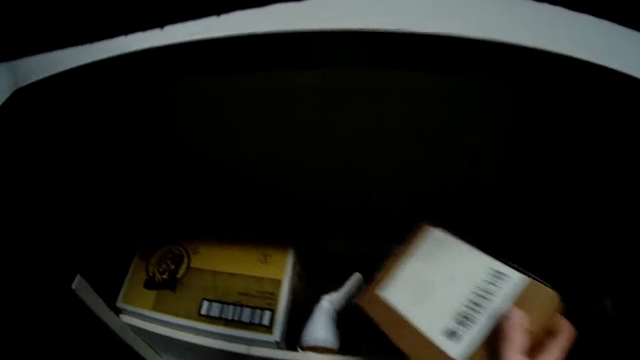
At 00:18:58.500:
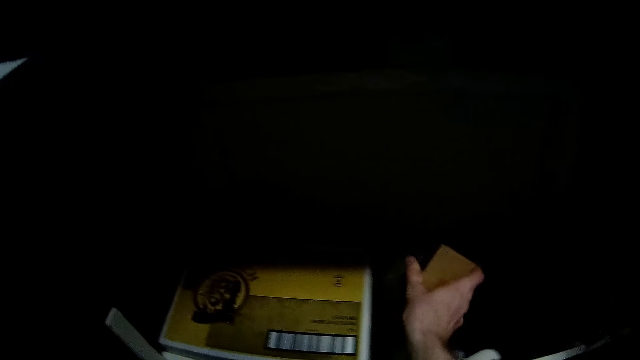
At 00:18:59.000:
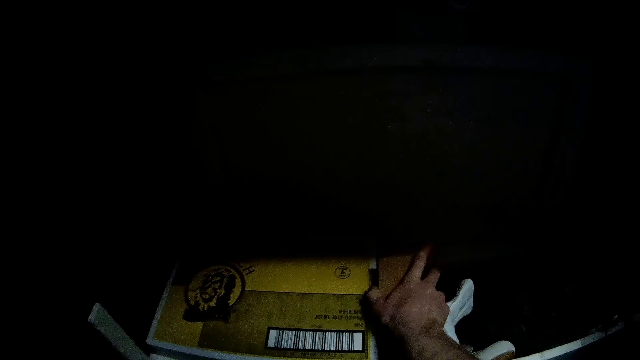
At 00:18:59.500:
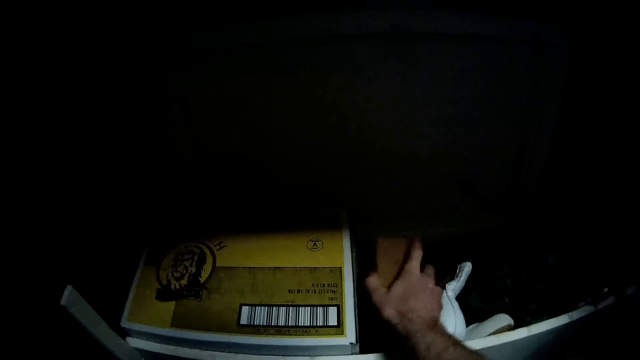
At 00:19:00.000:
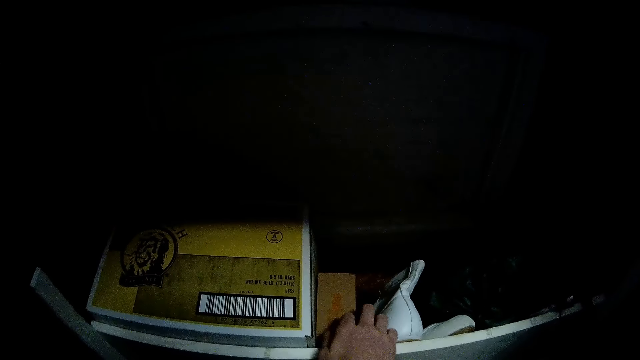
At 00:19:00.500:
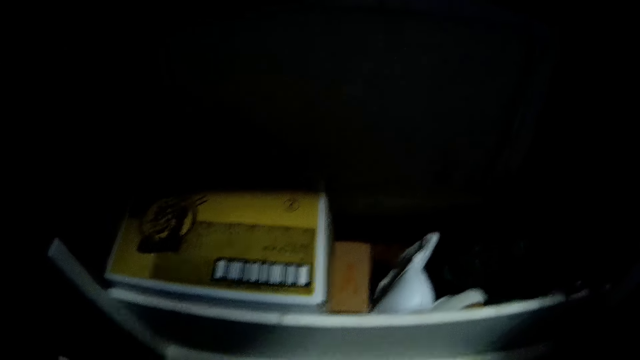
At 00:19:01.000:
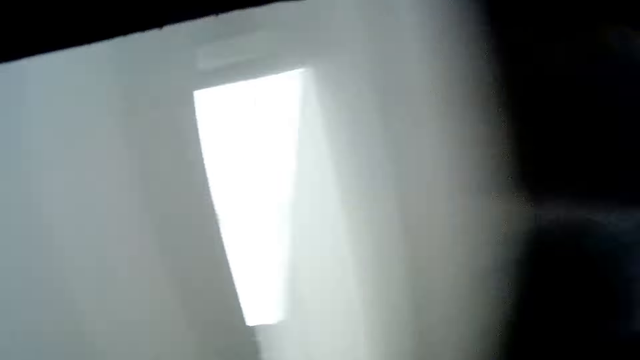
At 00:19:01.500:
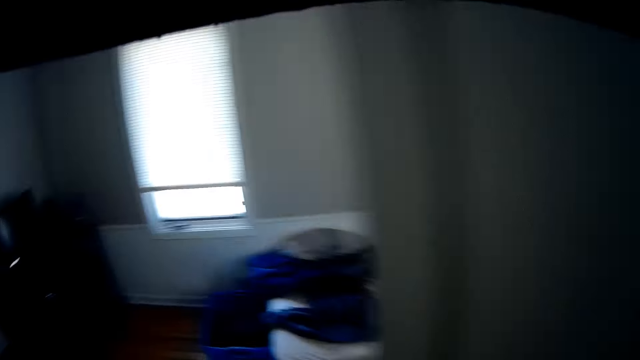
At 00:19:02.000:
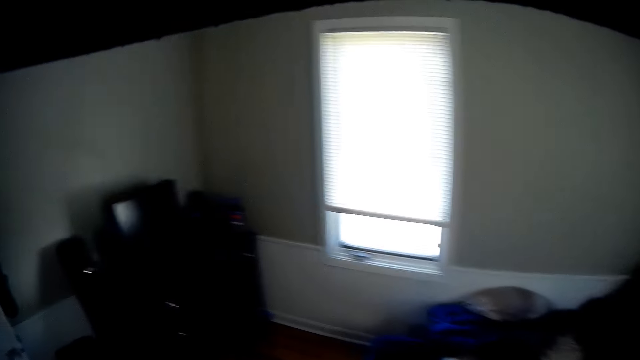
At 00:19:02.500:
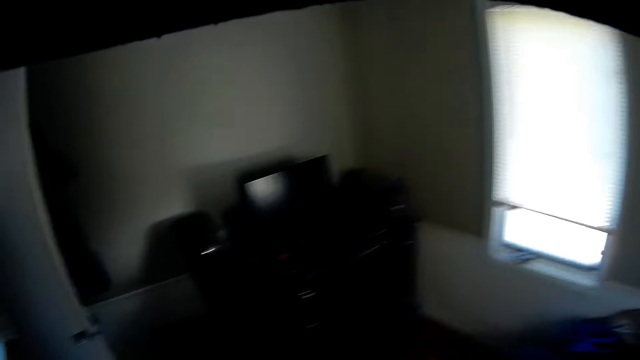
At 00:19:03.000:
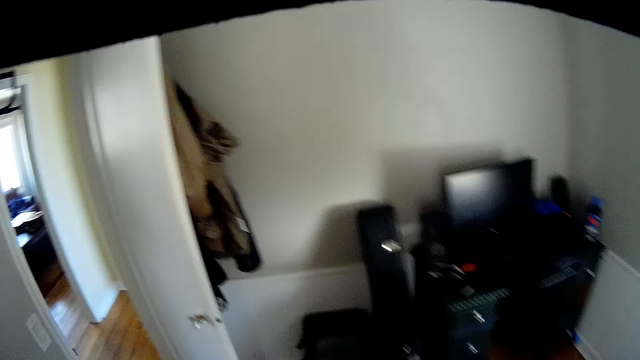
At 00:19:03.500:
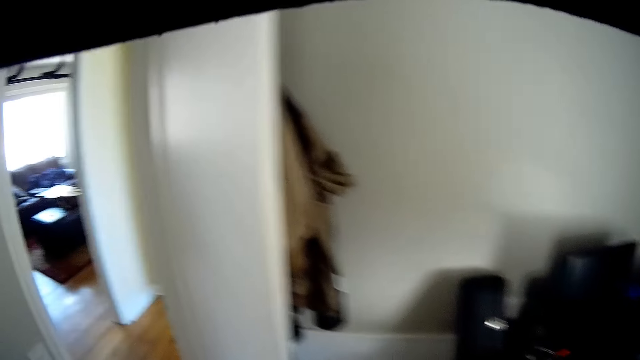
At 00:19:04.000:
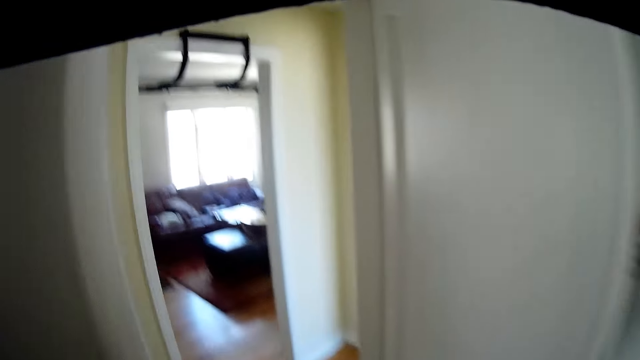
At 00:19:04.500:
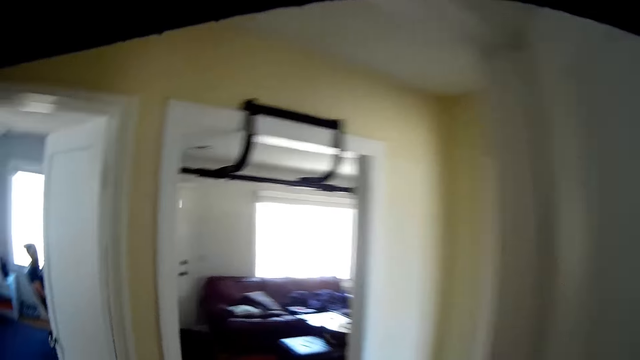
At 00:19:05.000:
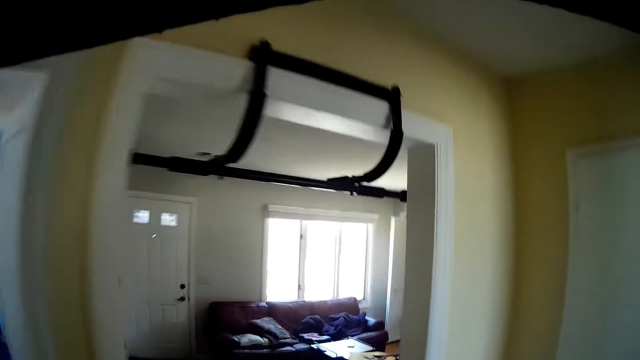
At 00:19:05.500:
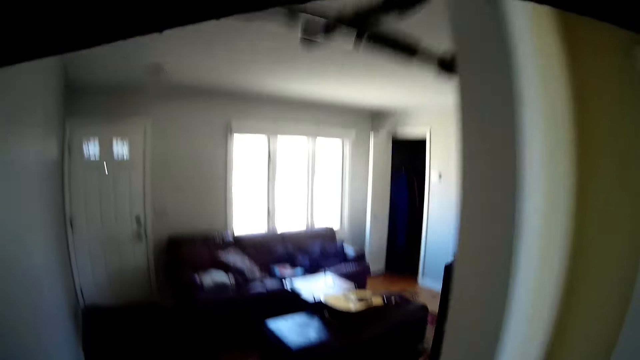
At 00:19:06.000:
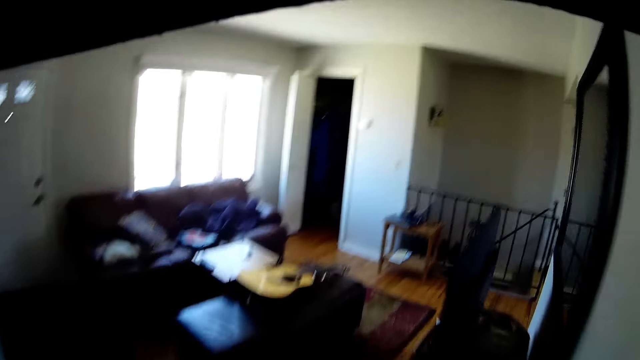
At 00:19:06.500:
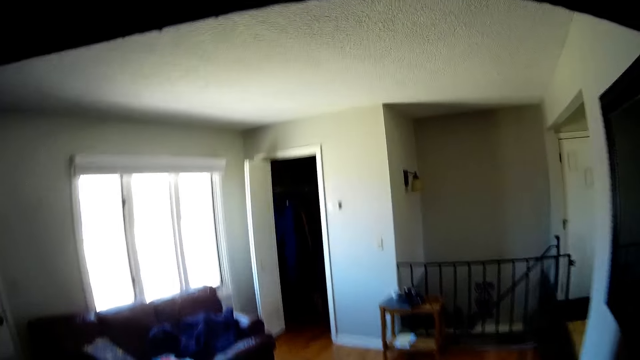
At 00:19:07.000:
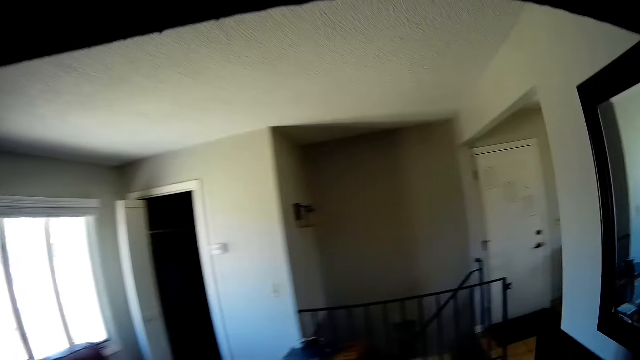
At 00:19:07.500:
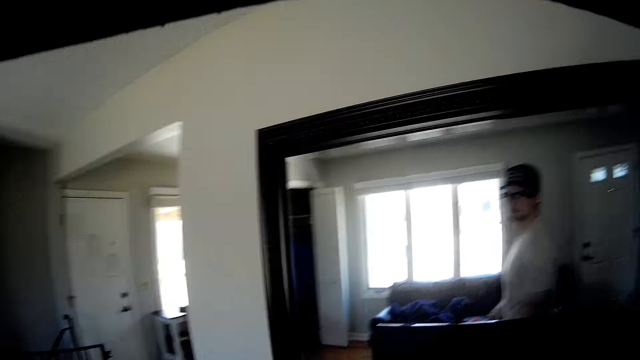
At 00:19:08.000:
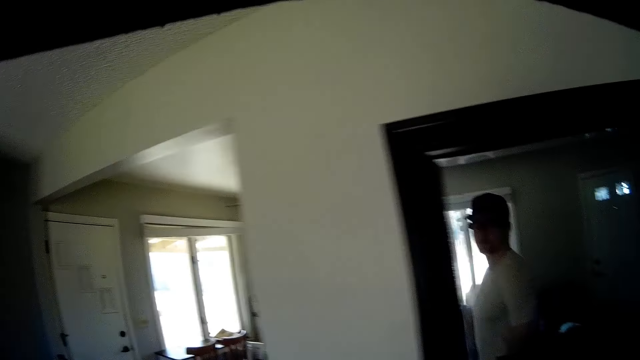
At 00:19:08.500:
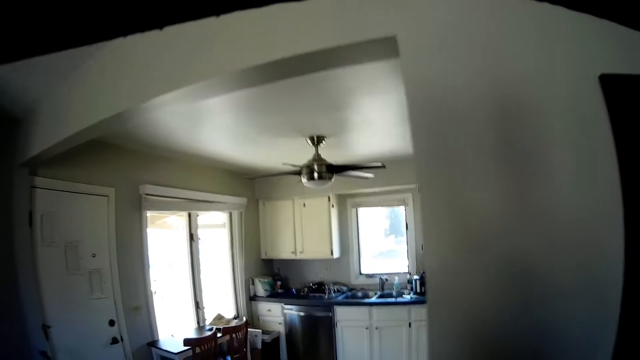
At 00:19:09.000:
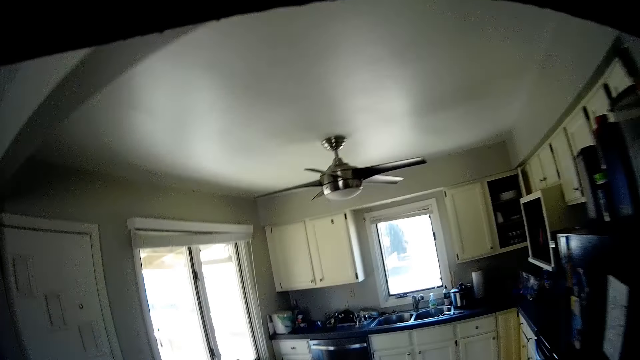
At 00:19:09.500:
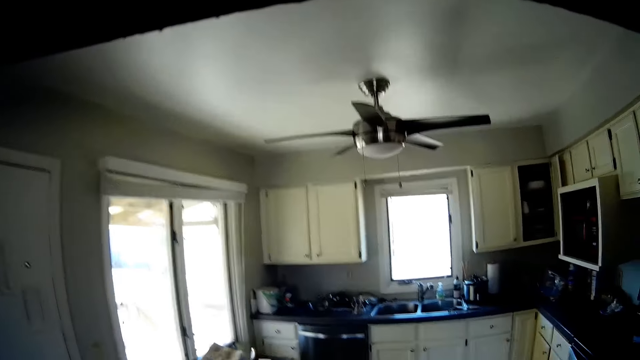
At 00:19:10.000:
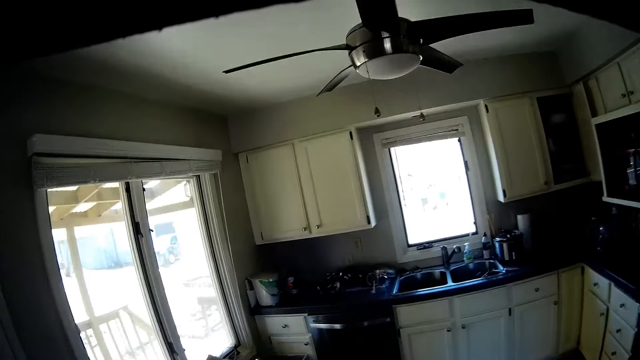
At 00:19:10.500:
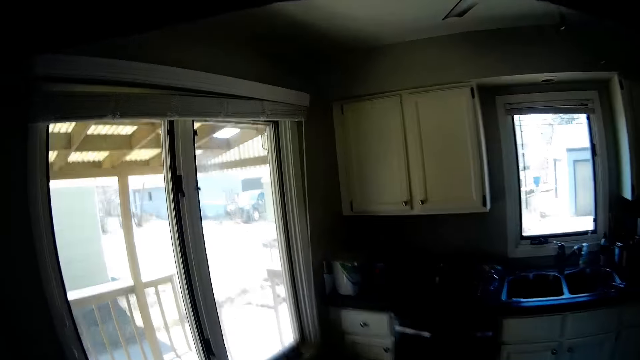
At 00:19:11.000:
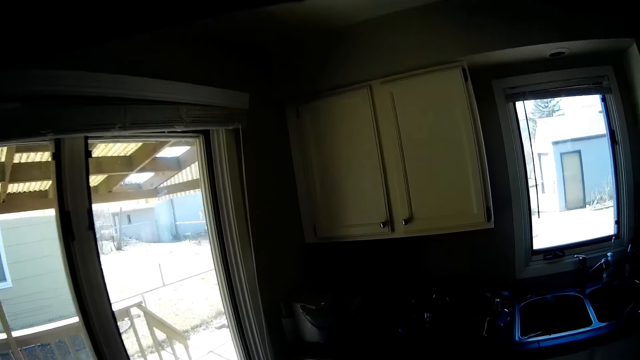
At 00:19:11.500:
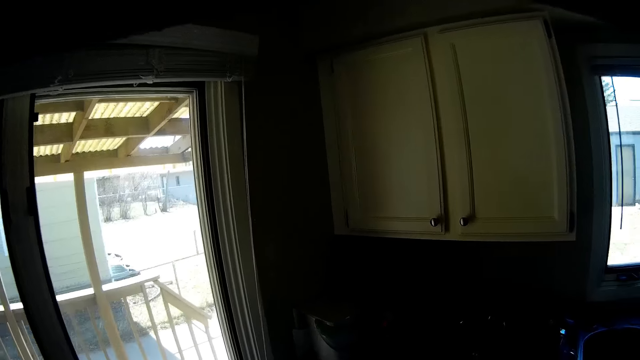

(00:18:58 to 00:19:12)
The camera wearer puts a book or box into the wardrobe on a shelf with his right hand. He walks out of the room into another room. He walks towards the cabinet.

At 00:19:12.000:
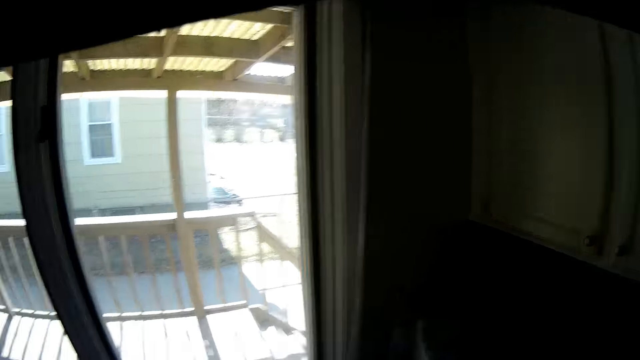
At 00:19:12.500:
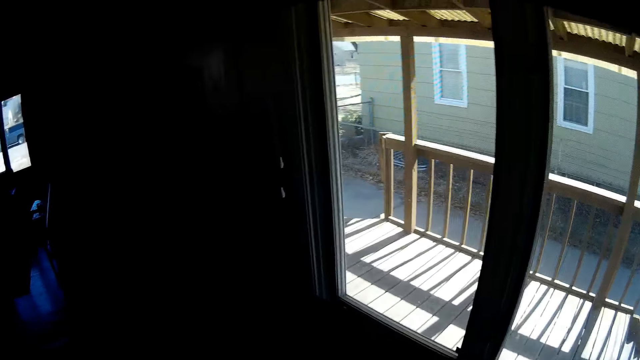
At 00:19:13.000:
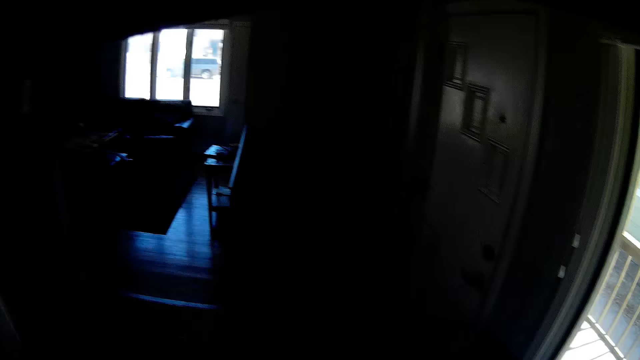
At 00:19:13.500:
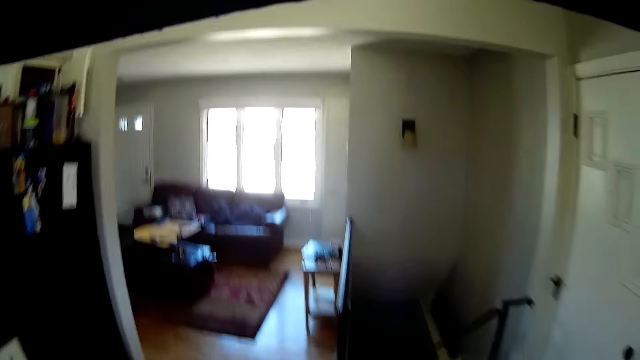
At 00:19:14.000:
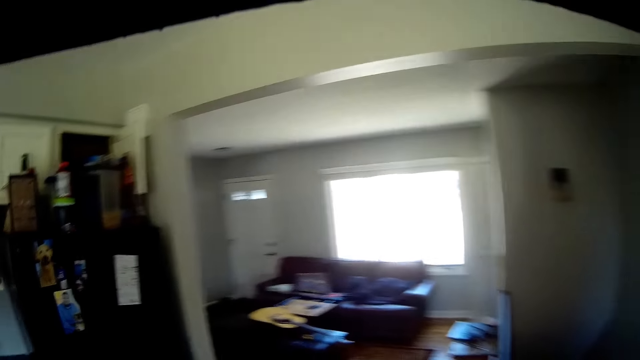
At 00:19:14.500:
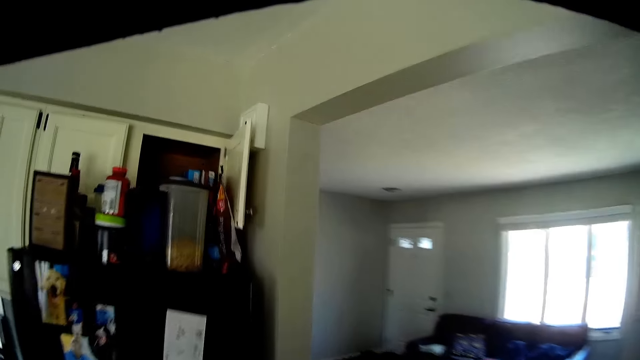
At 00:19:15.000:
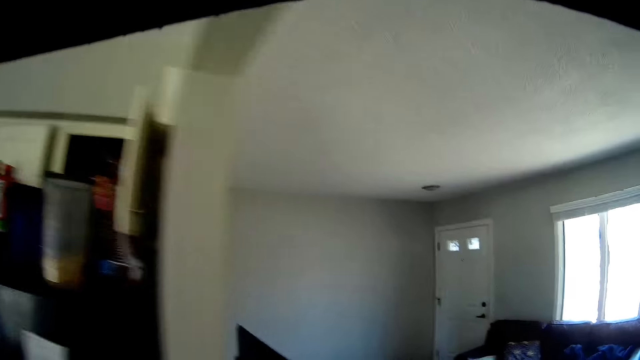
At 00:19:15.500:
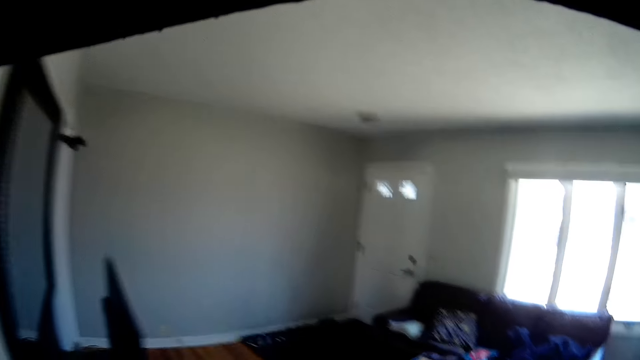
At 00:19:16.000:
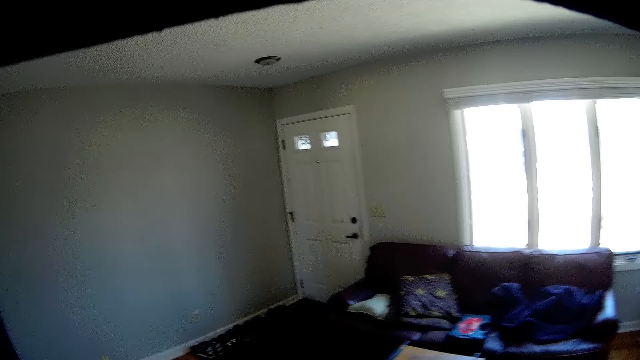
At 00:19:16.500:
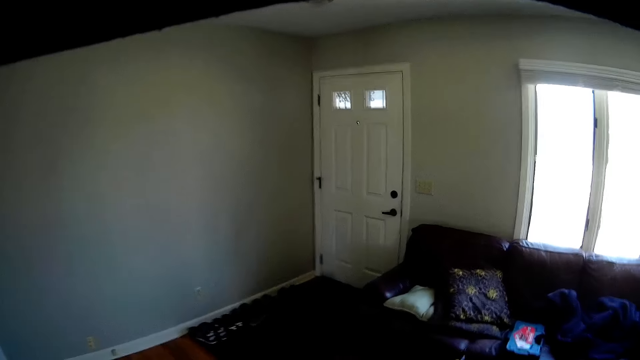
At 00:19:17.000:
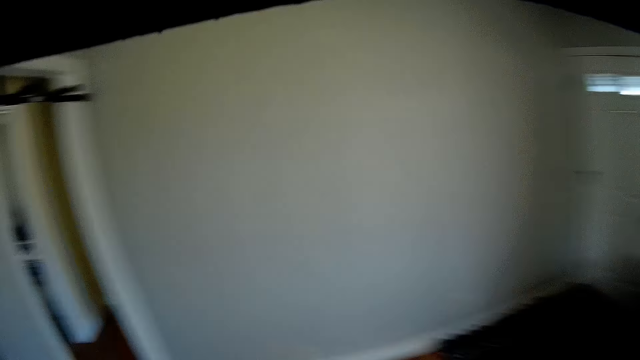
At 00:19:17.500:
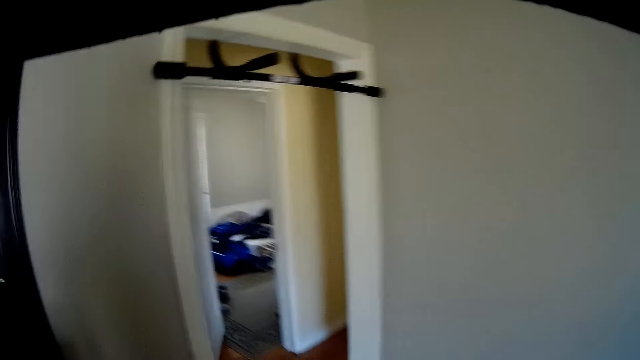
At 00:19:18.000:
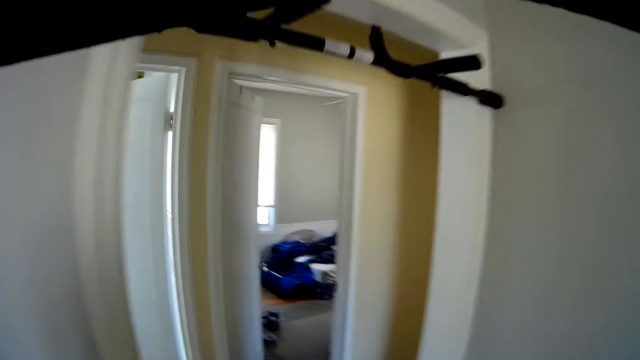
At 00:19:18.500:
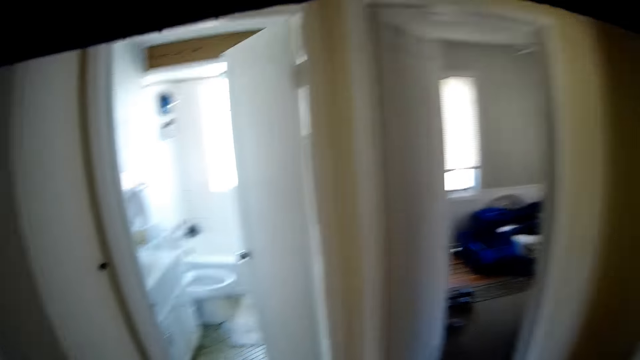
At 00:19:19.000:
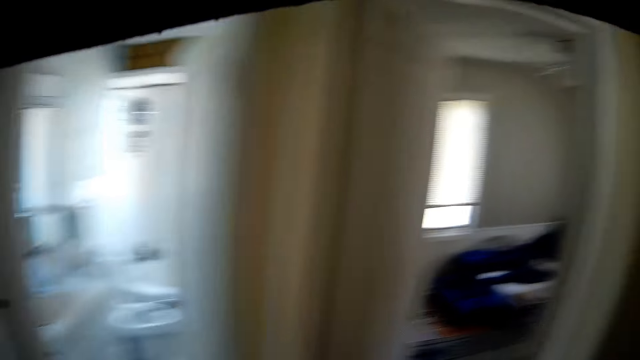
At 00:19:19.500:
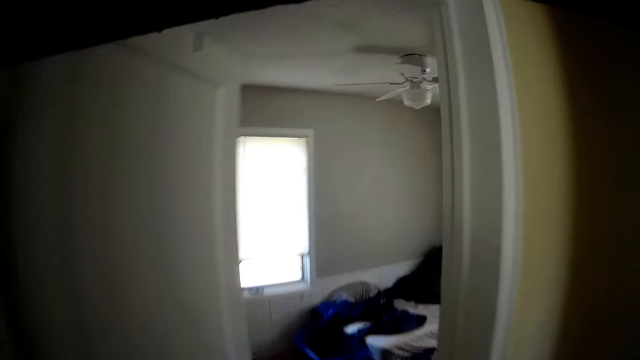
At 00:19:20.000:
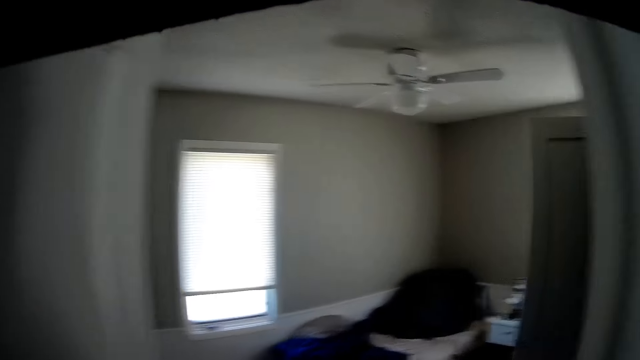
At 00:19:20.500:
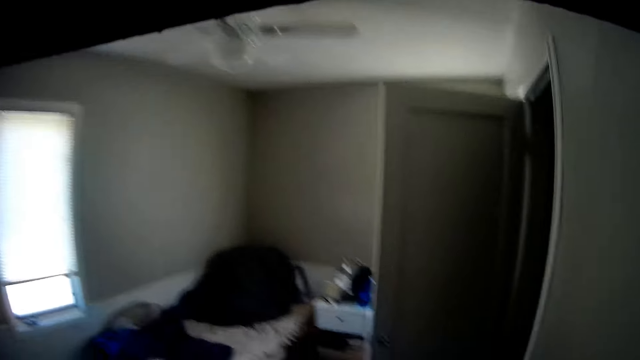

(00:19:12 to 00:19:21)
The camera wearer walks back to the room. They walk around the rooms.
